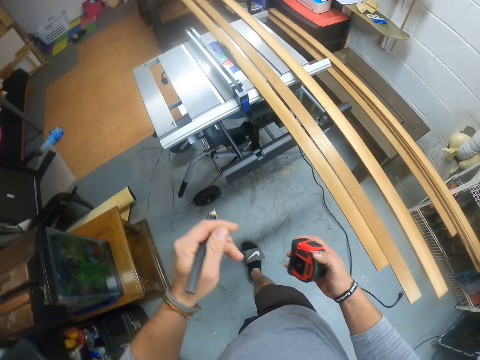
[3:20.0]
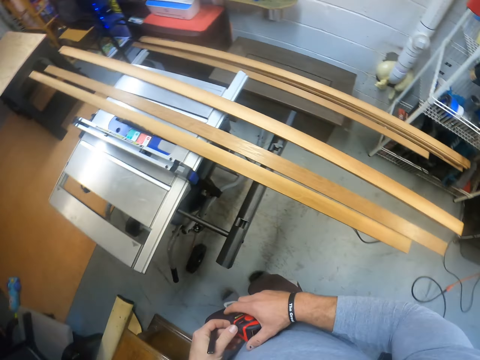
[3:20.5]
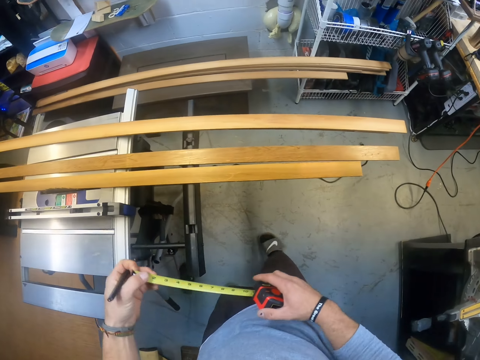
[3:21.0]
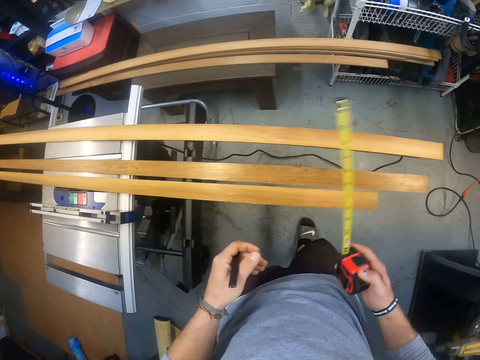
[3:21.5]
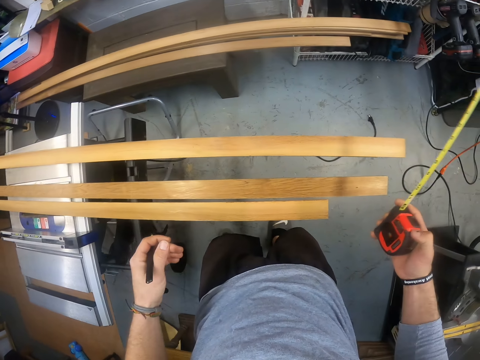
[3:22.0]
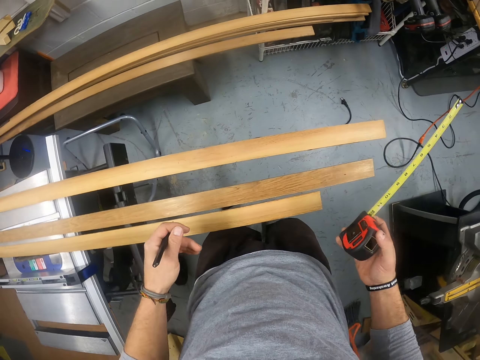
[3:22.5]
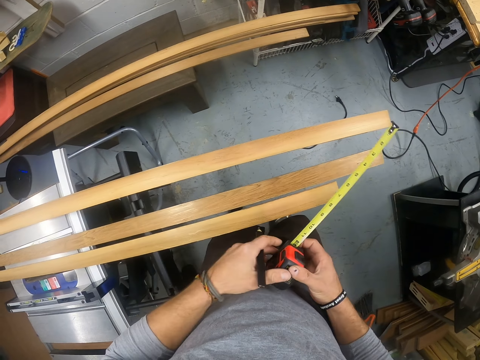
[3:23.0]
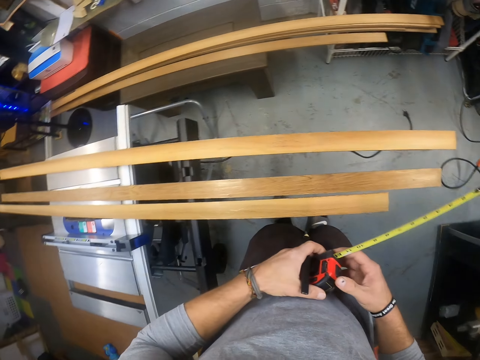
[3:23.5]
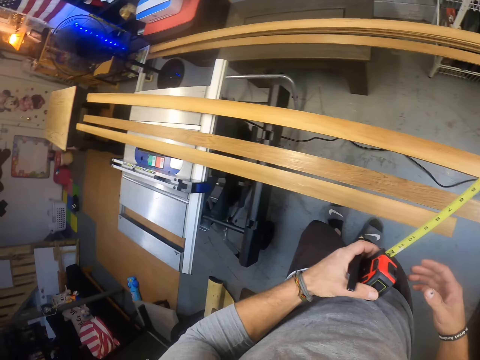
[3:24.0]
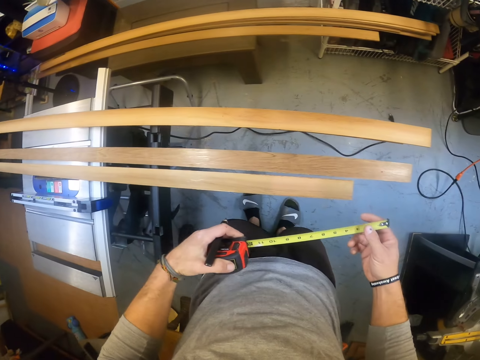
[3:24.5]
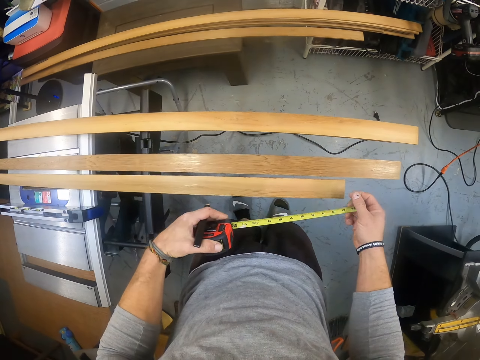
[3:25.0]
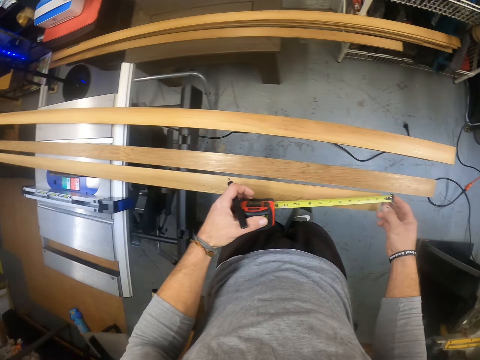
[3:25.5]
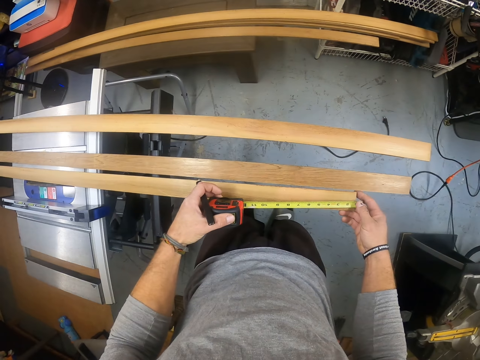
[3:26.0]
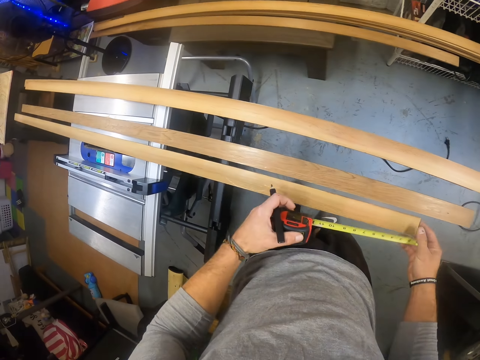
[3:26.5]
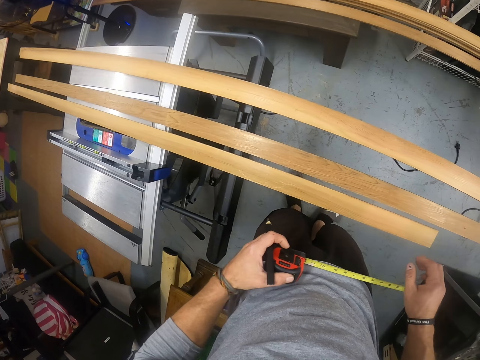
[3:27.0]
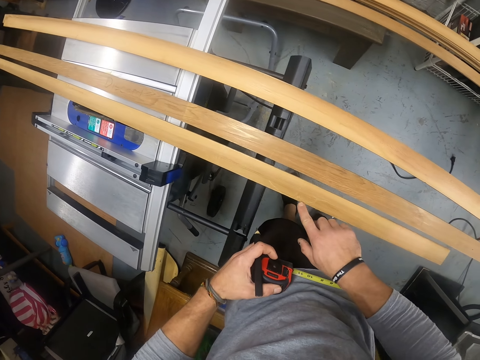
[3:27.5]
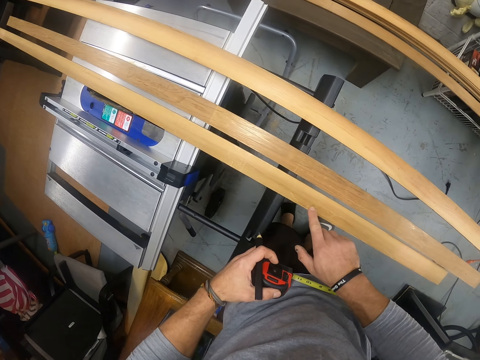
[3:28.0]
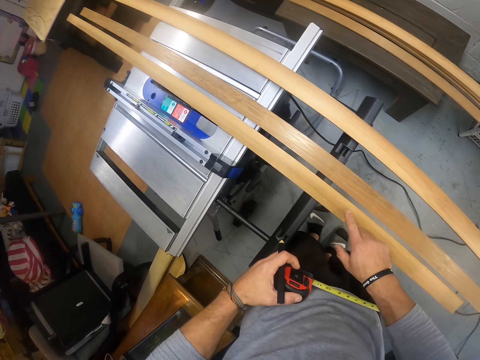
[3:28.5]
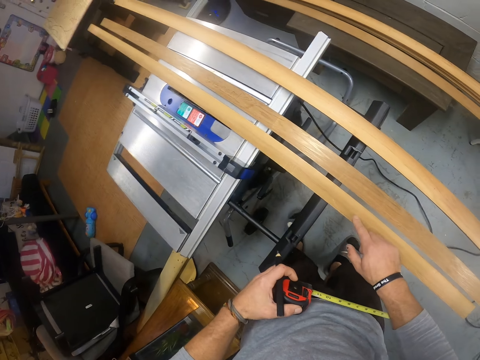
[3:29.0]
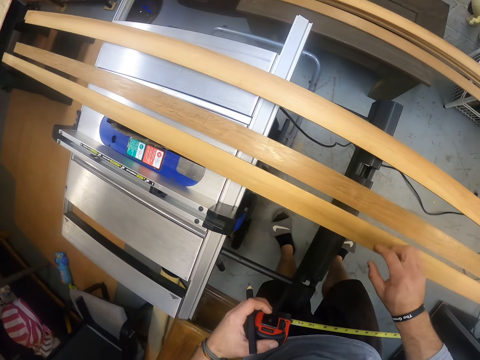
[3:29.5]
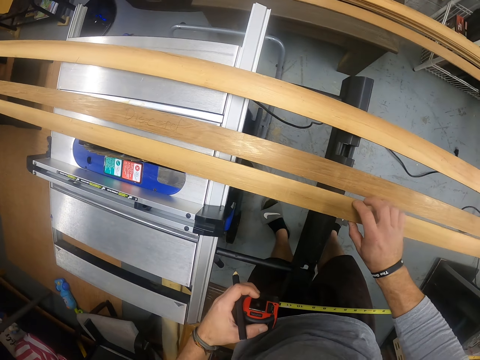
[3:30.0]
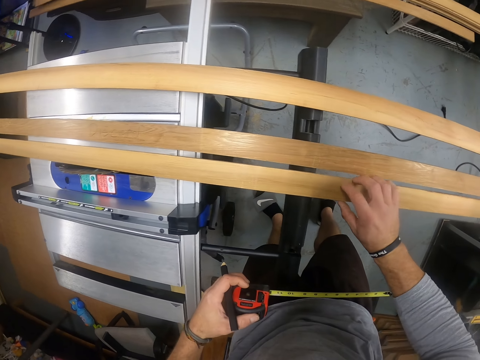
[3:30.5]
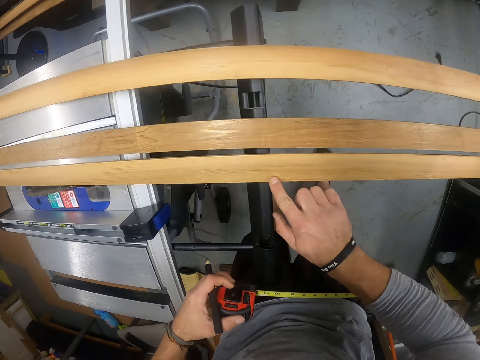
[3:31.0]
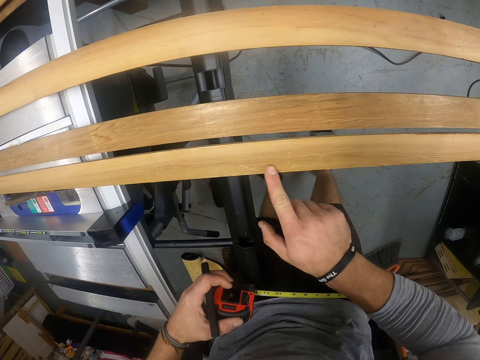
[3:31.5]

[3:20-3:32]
The camera wearer drops the hand. He extends the tape rule or tape measure with both hands. He holds the tape measure with both hands. He passes the tape rule from his right hand to his left hand. He measures the wood on the table saw with both hands. He touches the wood on the table saw with his right hand.

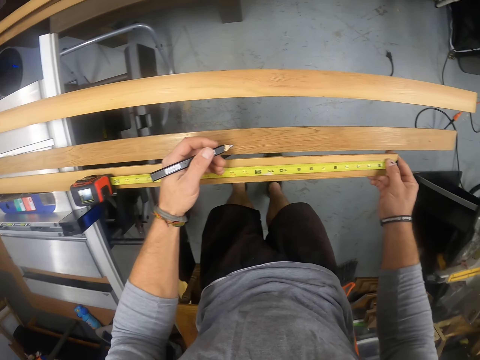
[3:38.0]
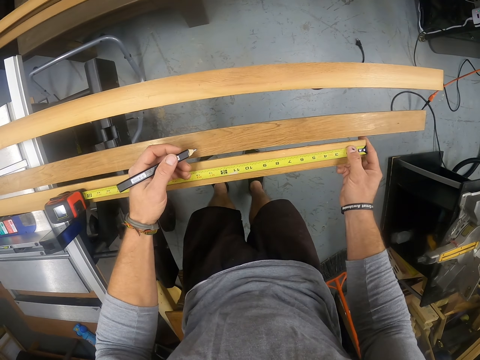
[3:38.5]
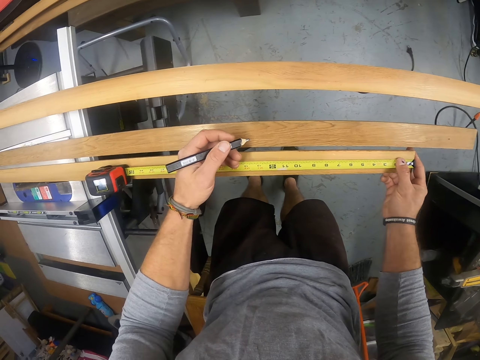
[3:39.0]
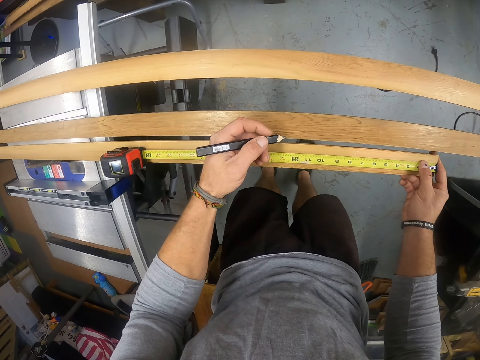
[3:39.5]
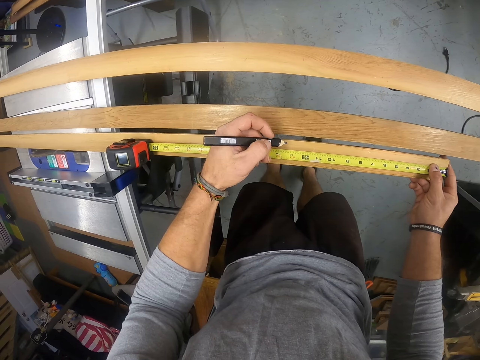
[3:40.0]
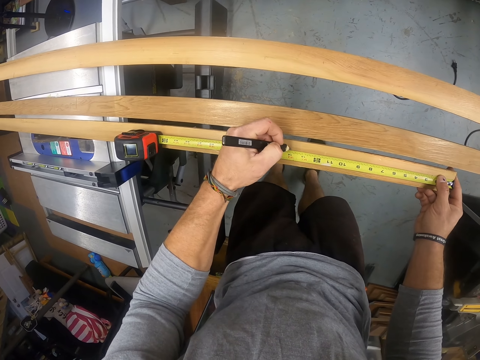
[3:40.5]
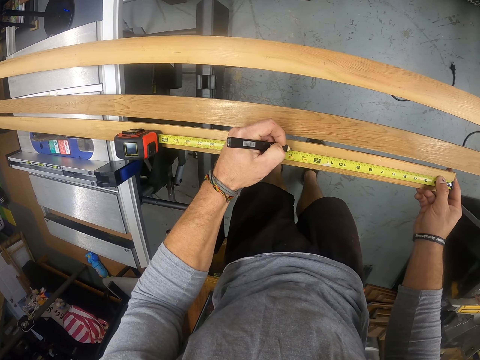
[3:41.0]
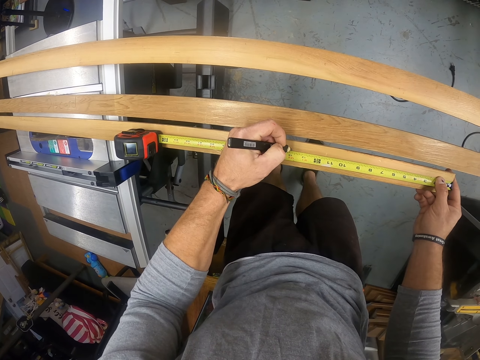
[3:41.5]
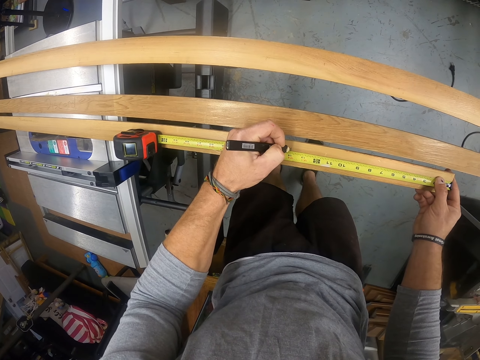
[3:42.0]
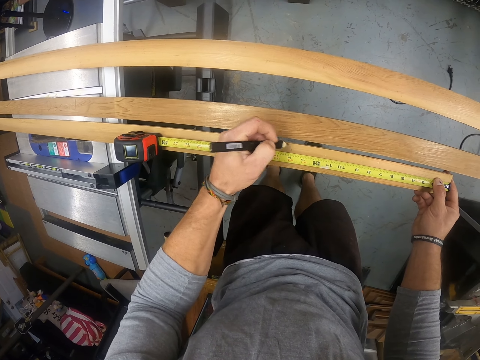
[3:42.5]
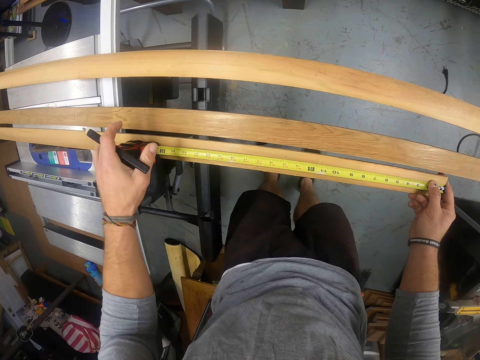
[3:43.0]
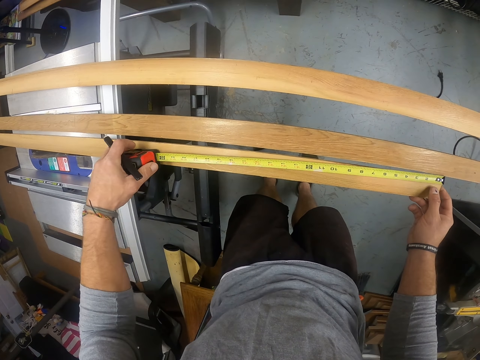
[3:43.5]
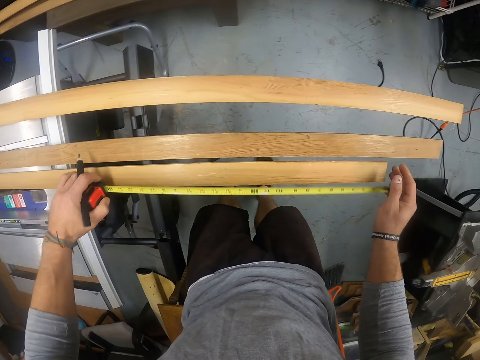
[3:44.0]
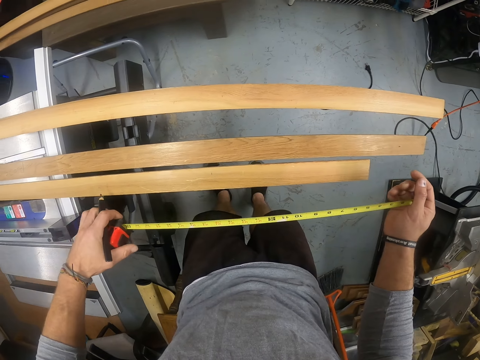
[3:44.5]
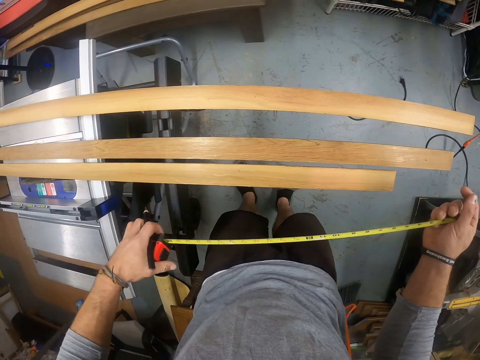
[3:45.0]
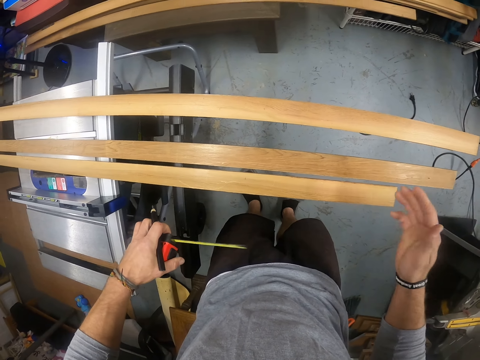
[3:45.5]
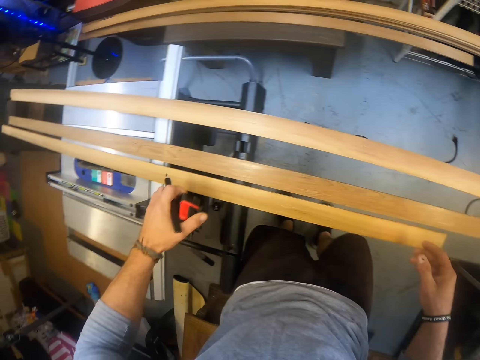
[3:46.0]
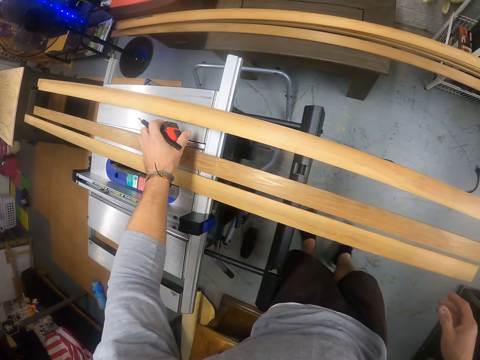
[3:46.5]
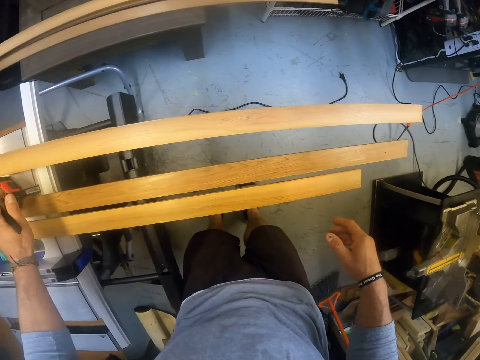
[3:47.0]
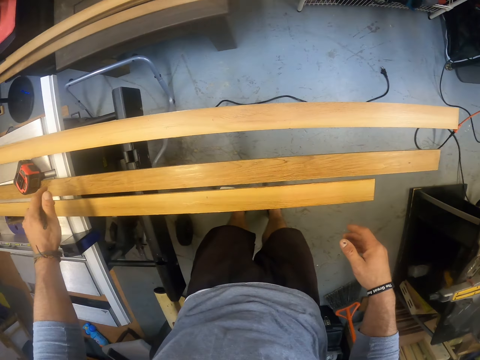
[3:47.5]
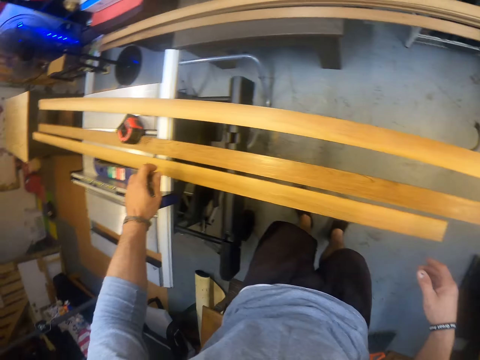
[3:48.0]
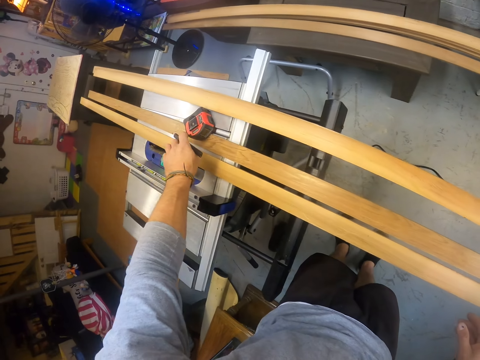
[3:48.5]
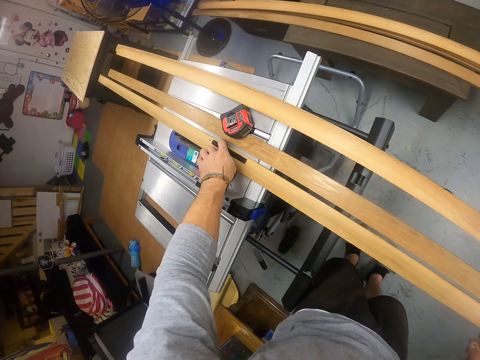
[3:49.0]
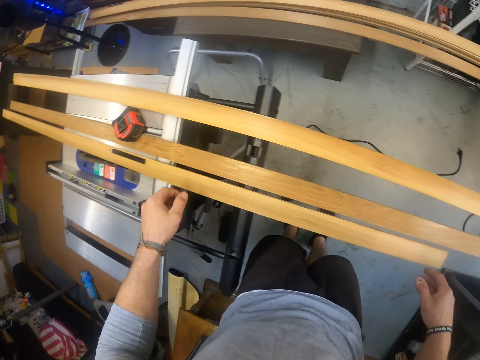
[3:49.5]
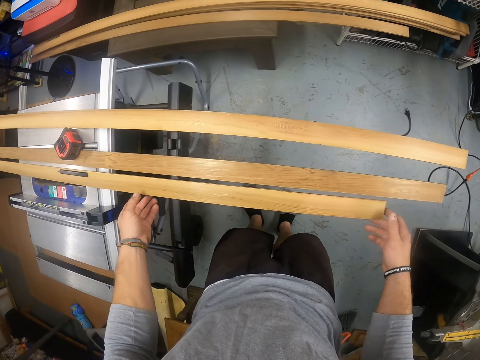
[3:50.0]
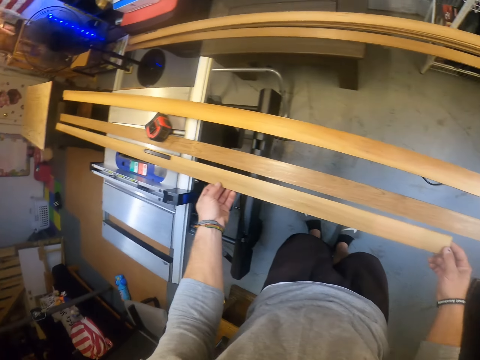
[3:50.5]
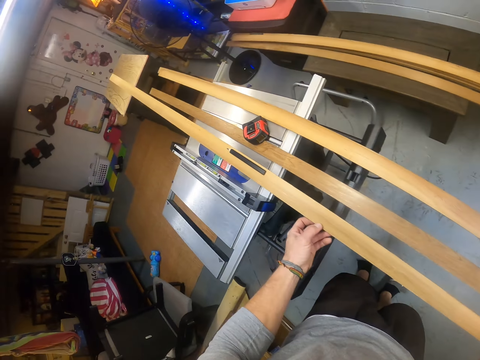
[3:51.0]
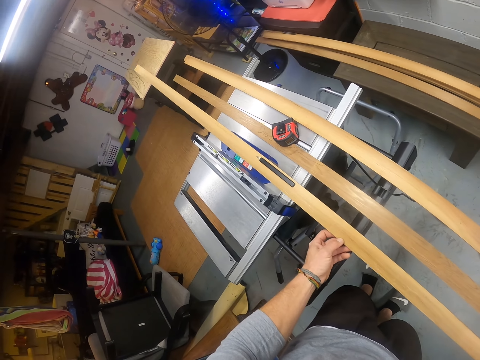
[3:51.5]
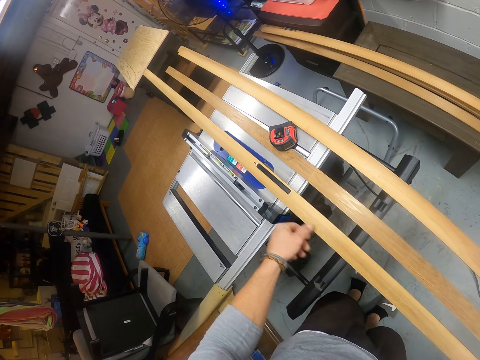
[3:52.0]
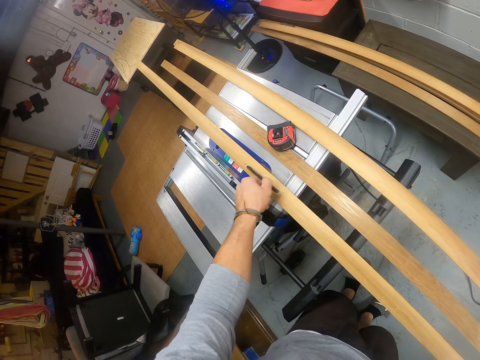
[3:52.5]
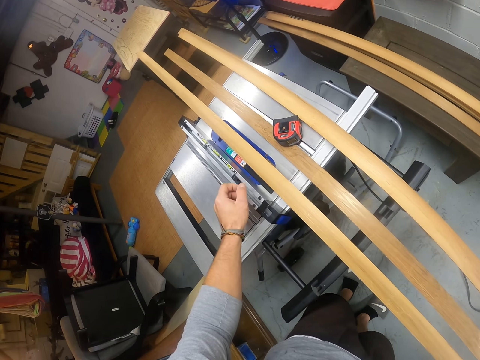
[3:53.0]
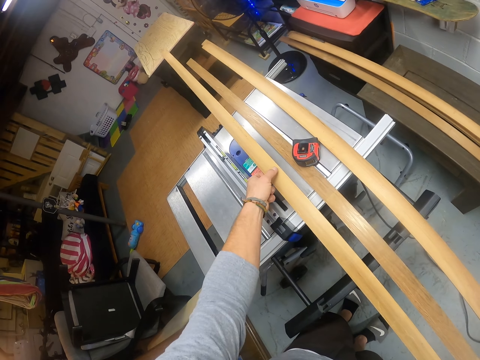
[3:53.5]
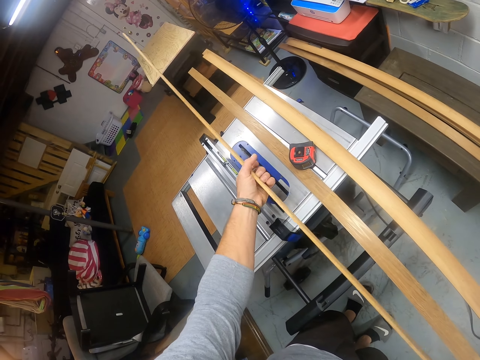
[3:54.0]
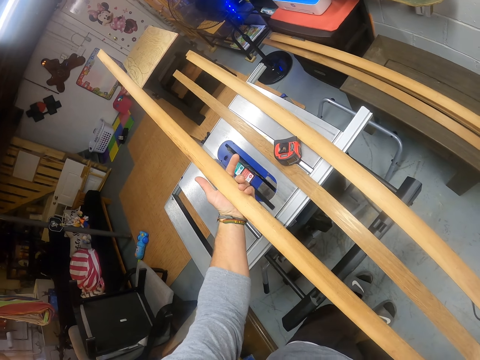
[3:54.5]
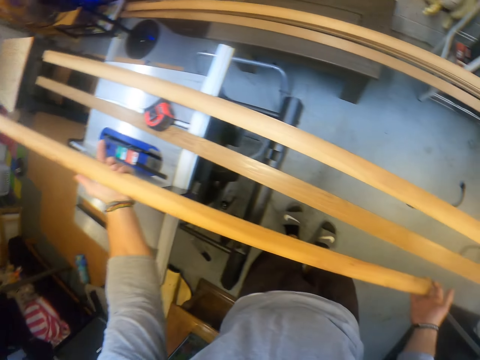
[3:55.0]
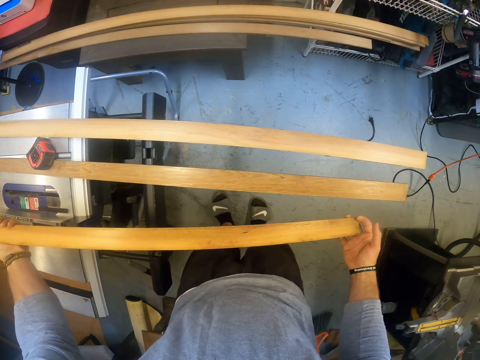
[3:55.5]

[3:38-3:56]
The camera wearer marks a line on the wood on the table saw with the pen in his left hand. He holds the tape rule or tape measure with both hands. He lifts the tape measure. He drops the tape rule on the table saw with his left hand. He looks around. He drops the pen on the wood with his left hand. He lifts the wood from the table saw with both hands. He drops the wood on the table saw with both hands. He picks the pen from the wood on the table saw with his left hand. He lifts the wood from the table saw with both hands. He puts the pen down. He inspects the wood.
